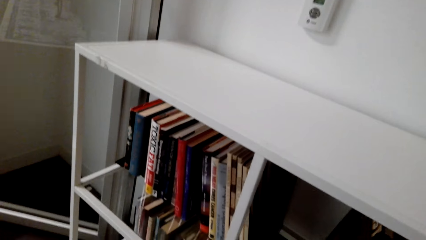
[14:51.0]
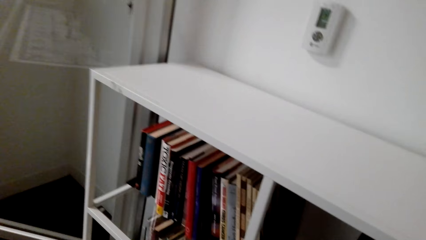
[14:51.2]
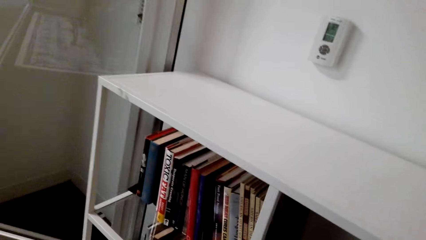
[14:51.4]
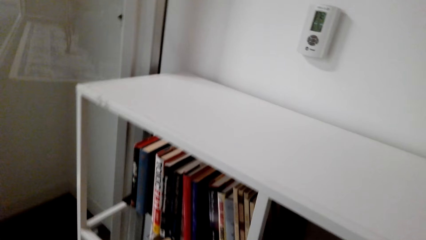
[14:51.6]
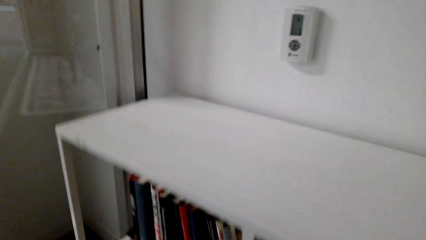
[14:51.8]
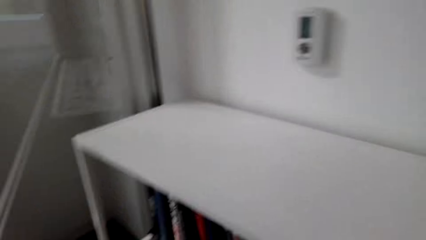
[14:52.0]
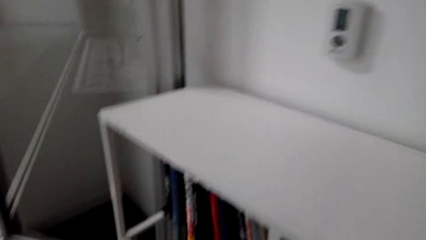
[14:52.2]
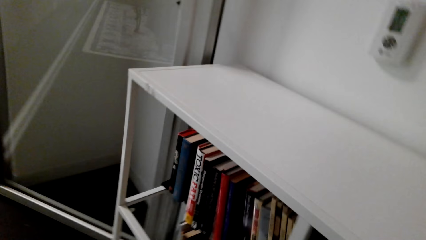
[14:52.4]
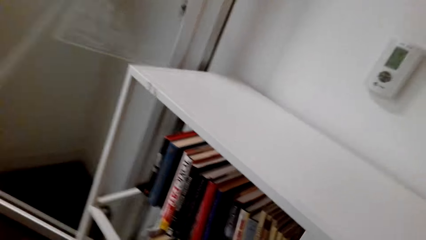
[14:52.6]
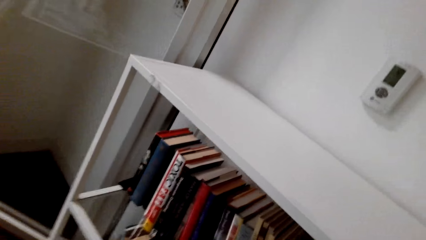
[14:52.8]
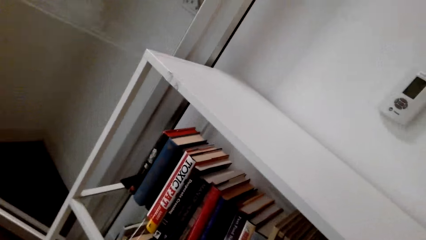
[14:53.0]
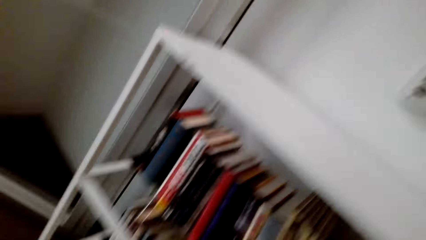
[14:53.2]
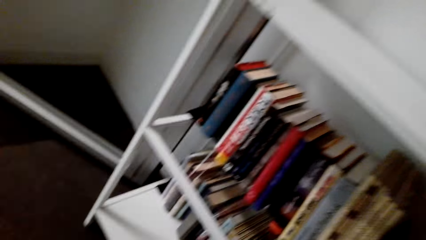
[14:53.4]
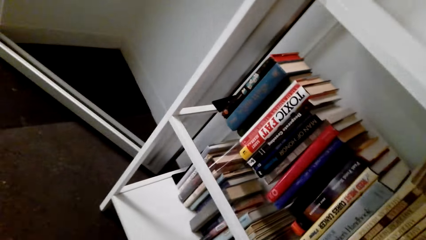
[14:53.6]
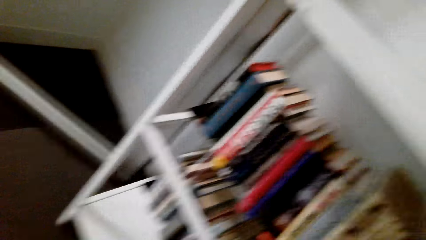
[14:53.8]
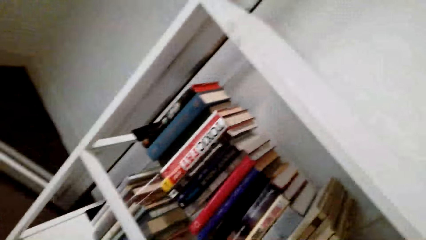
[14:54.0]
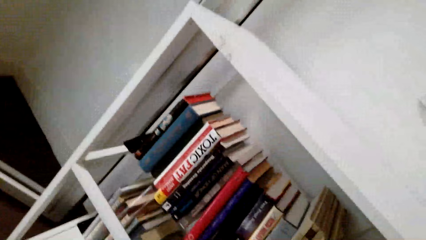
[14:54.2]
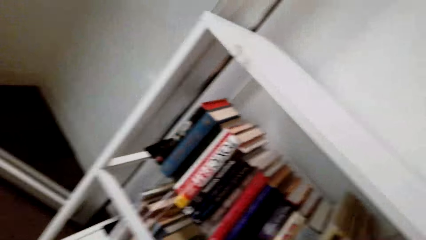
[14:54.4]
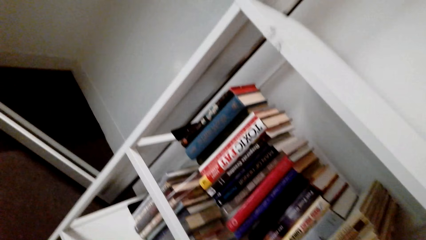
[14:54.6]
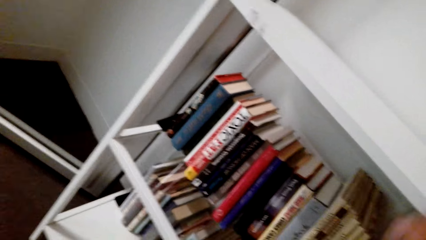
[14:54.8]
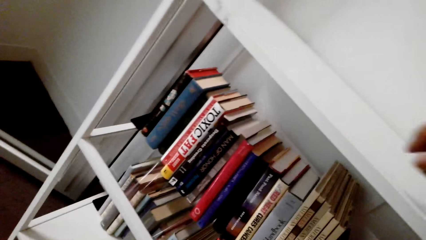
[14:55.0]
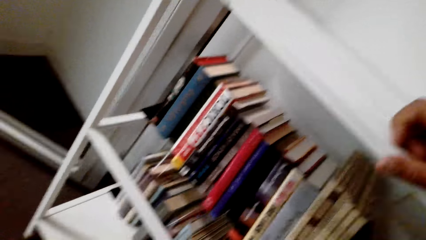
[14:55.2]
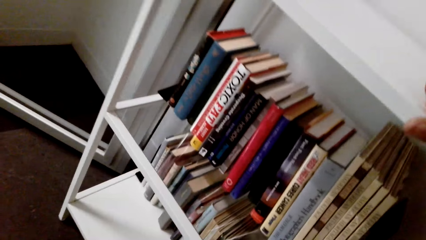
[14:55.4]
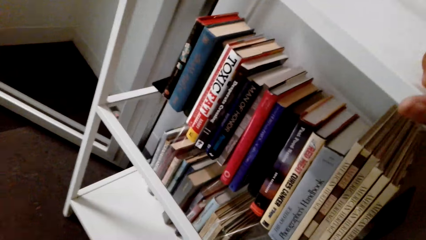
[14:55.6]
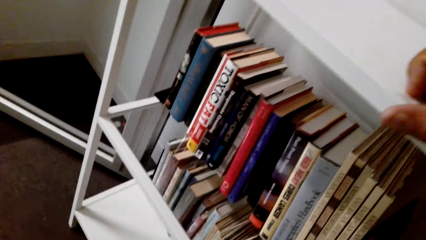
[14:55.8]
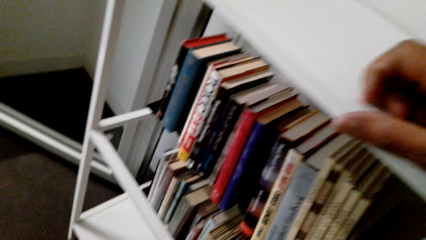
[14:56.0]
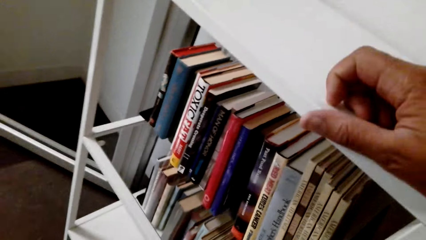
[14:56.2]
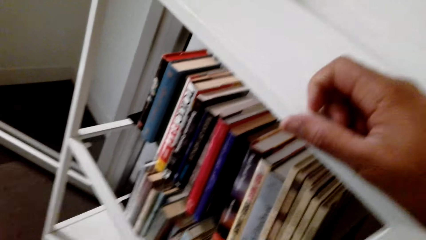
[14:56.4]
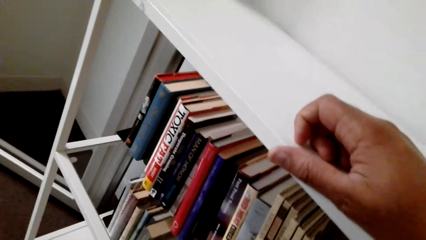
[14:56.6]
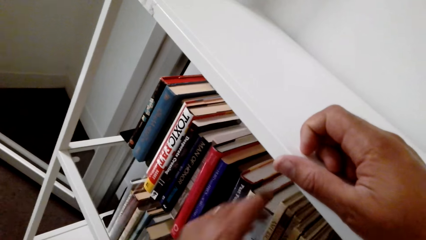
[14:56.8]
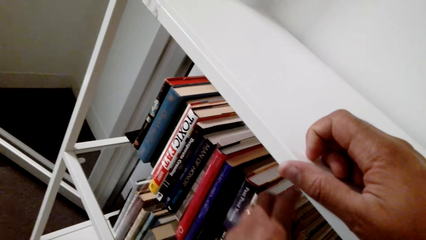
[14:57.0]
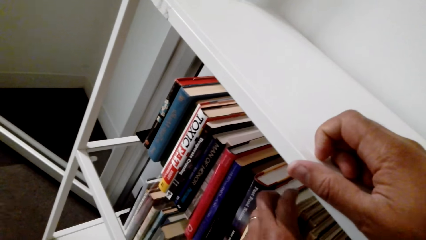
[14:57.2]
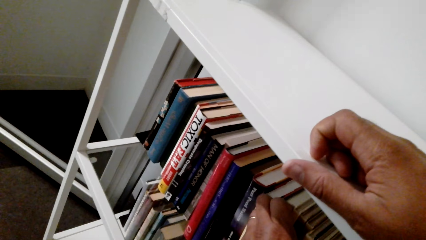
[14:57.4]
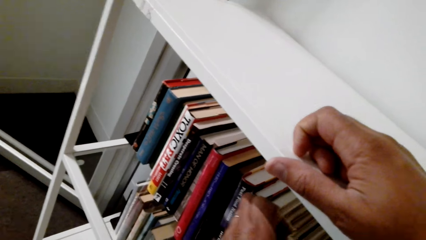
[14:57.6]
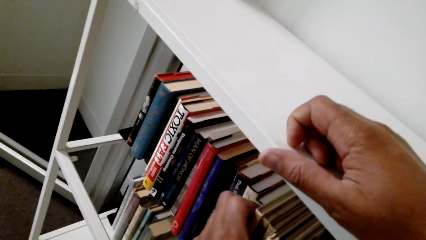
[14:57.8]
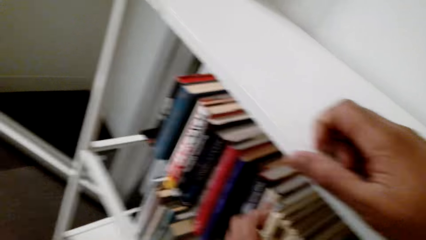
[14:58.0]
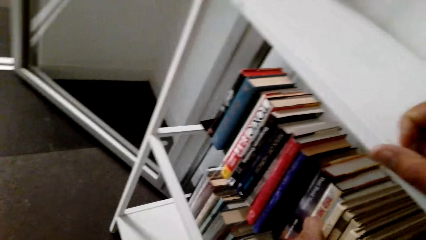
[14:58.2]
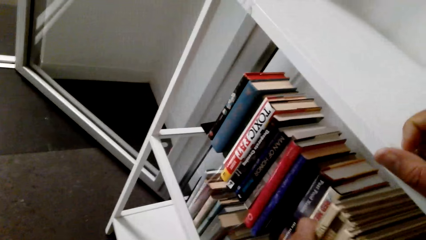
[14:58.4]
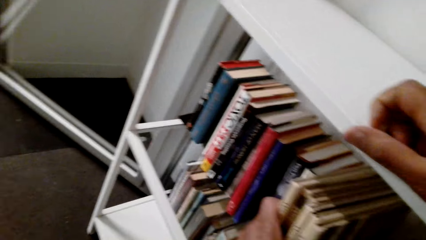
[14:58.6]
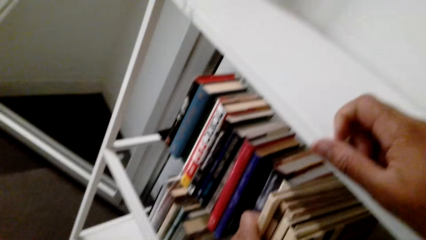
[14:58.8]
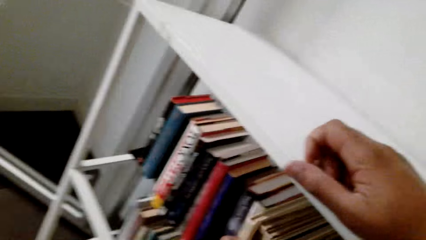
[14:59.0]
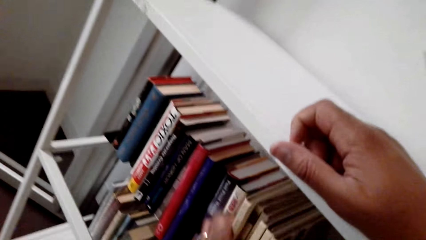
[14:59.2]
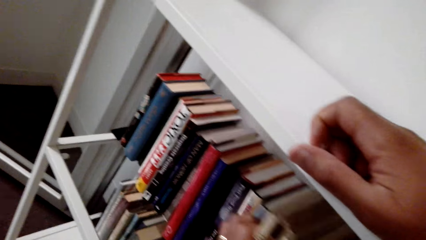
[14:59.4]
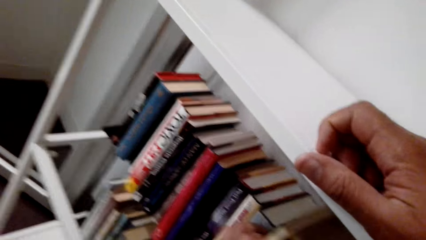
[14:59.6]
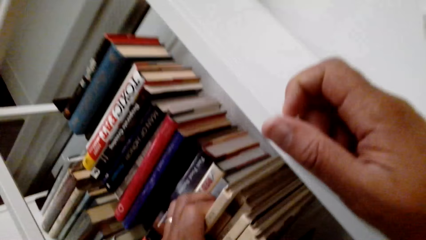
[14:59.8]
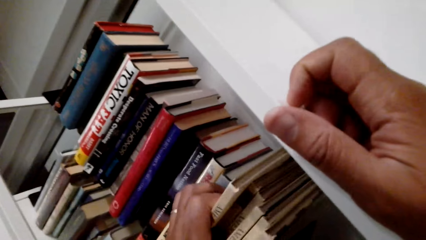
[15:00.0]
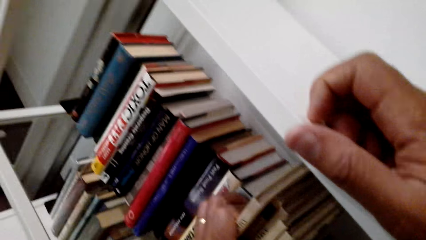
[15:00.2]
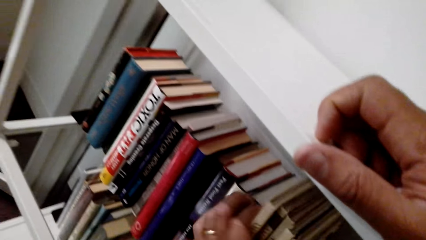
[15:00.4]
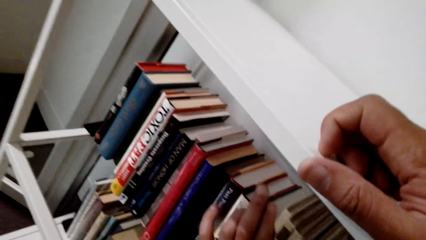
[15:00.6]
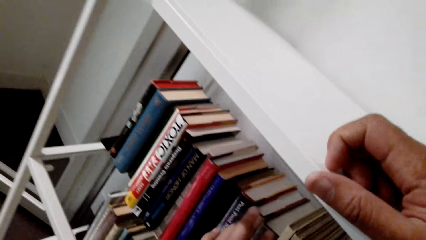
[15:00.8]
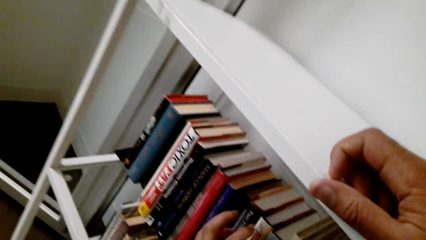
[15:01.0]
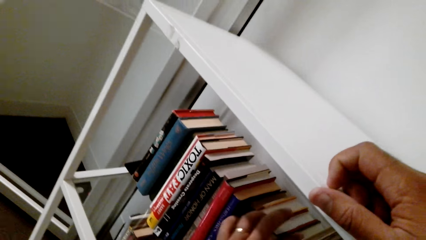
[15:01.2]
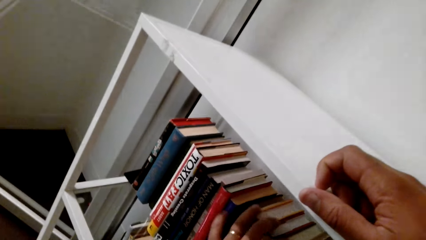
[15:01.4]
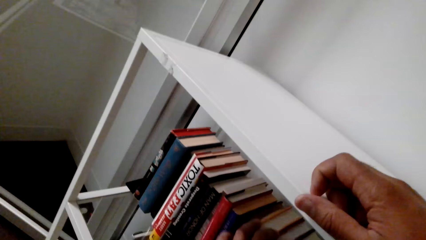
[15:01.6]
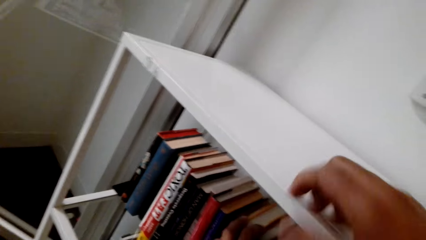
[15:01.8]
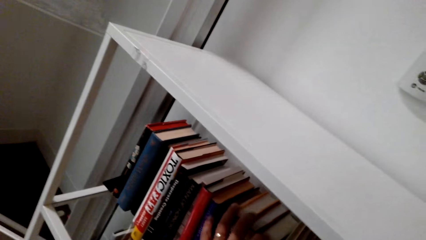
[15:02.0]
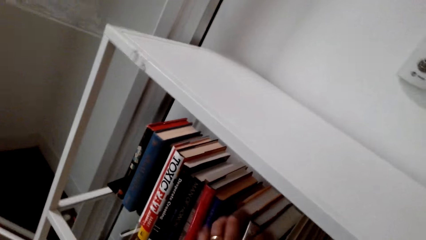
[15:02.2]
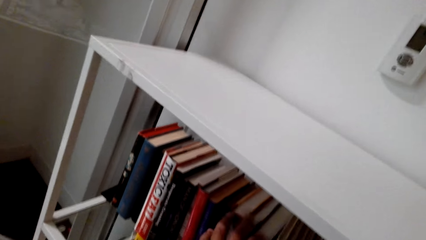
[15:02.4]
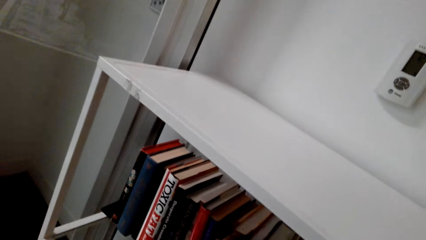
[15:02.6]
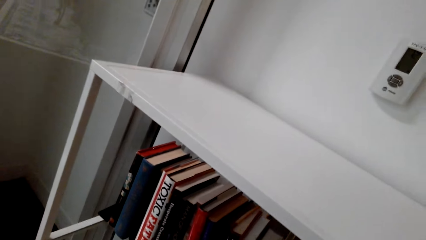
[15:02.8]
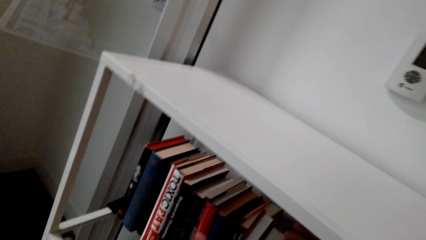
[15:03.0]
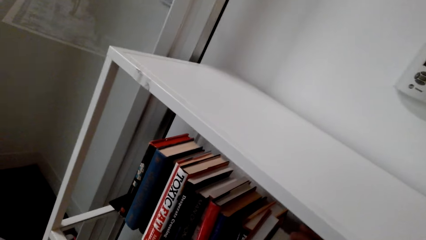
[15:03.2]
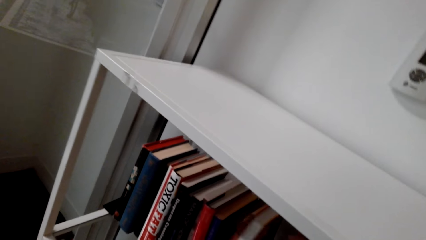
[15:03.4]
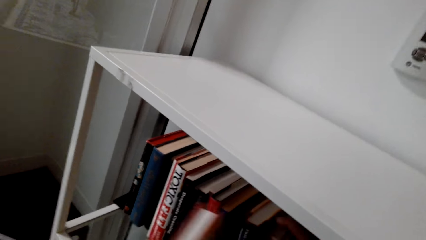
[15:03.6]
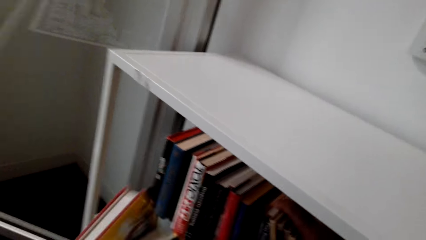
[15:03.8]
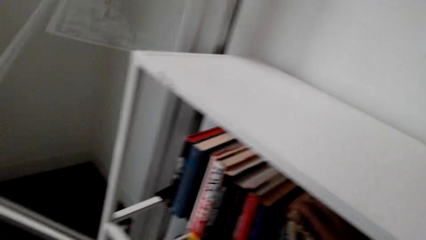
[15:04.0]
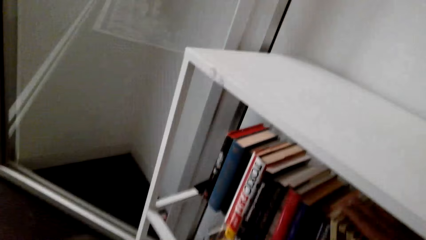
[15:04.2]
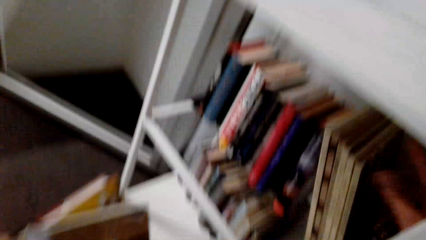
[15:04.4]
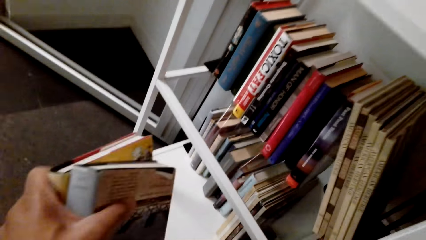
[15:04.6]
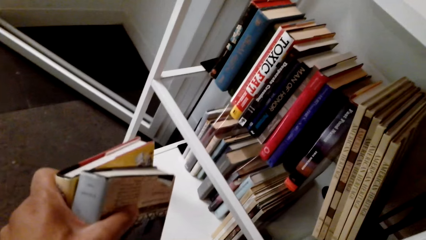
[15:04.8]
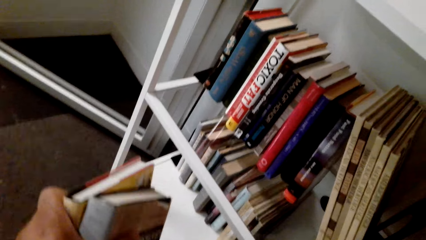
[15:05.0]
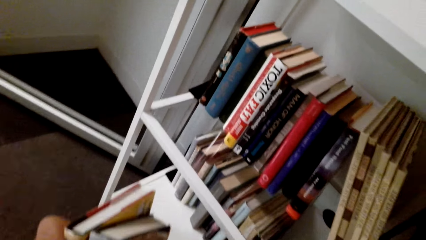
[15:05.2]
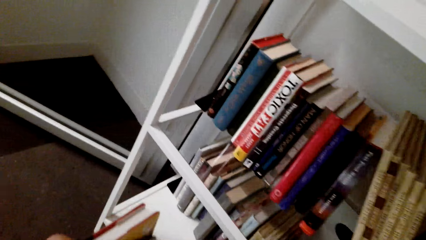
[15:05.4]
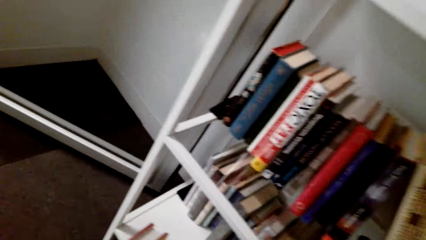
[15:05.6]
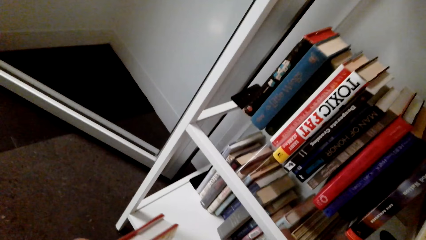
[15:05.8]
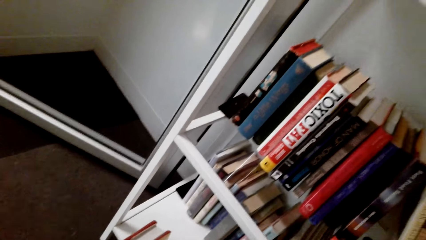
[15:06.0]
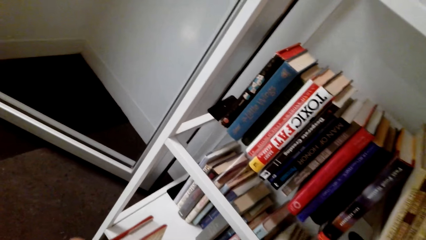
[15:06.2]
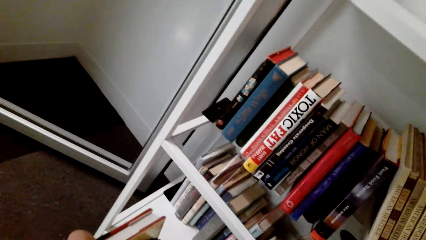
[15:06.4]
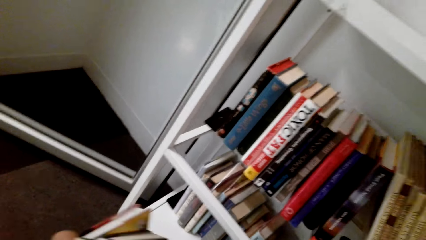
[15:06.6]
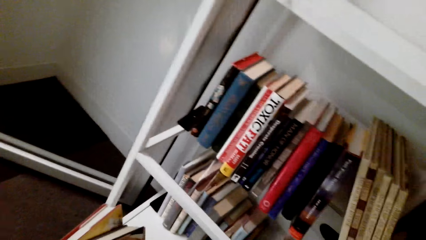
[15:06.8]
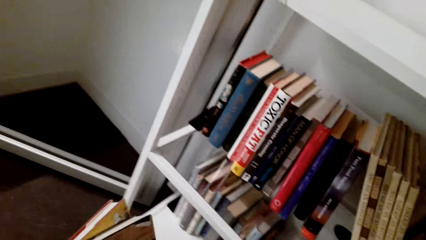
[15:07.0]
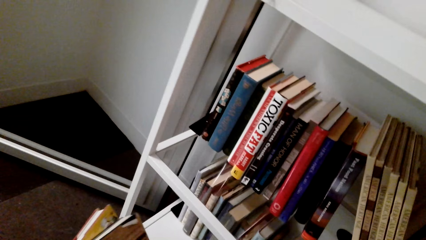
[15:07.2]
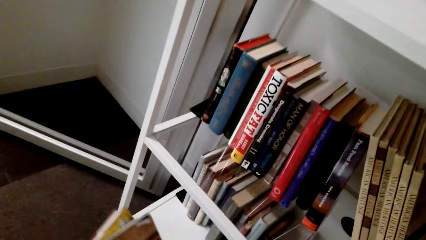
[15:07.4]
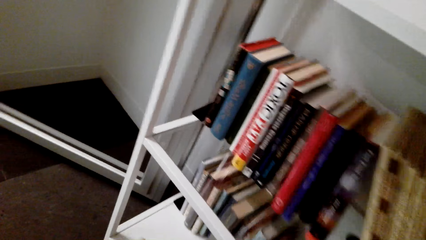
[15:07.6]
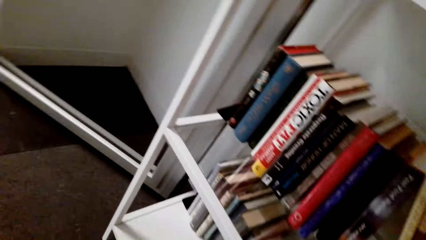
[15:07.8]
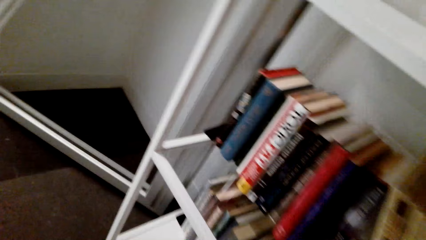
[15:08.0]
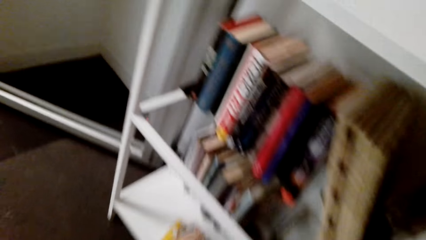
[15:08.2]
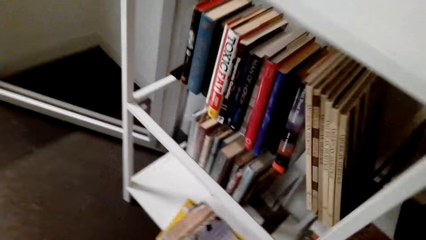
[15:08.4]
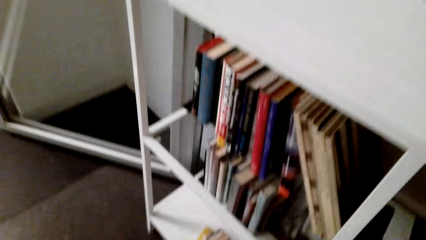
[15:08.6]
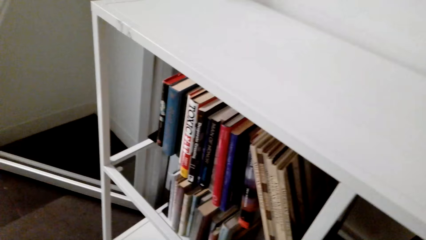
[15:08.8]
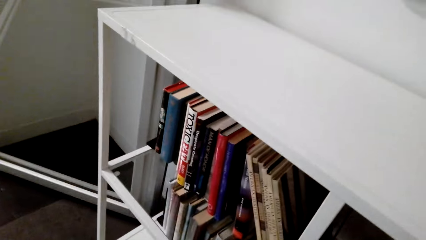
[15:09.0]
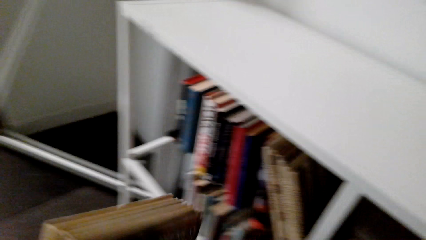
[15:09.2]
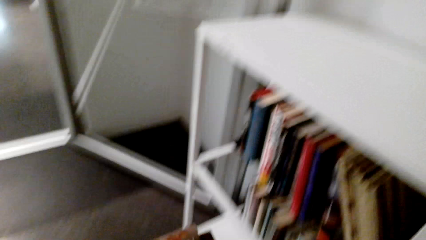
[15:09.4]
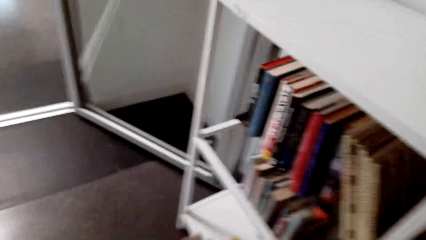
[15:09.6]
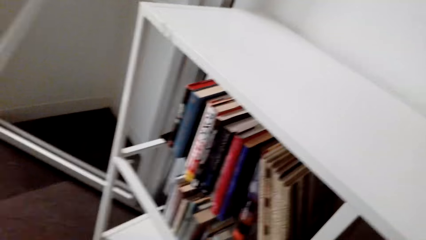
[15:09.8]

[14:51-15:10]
The camera wearer does something. They hold books in the shelf. They collect books in the shelf. They do something. They drop the books on the shelves.
